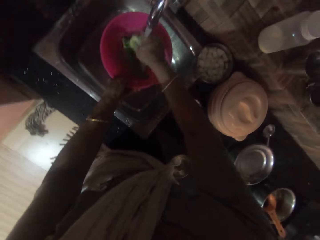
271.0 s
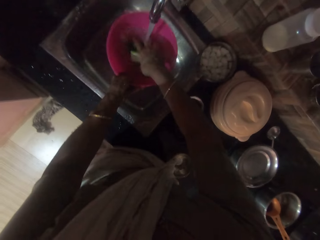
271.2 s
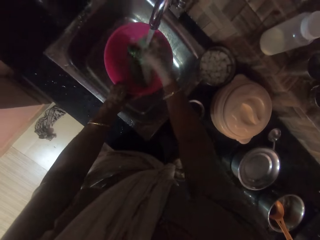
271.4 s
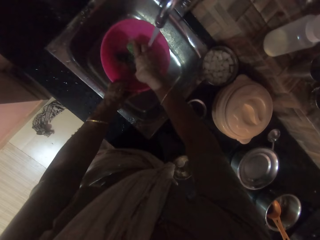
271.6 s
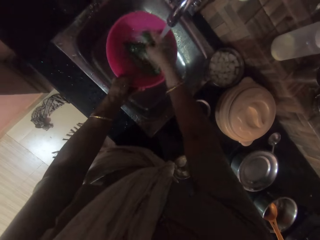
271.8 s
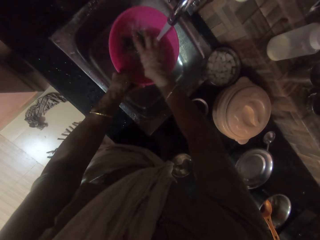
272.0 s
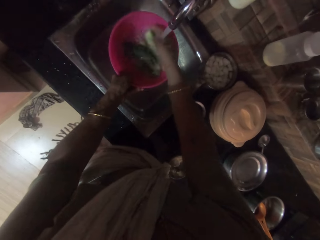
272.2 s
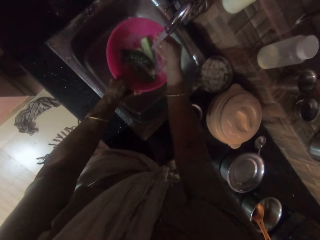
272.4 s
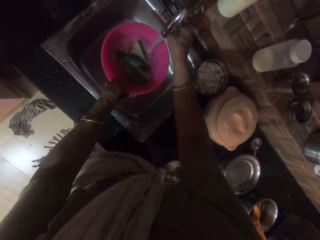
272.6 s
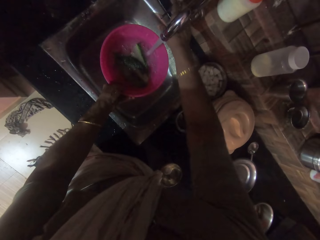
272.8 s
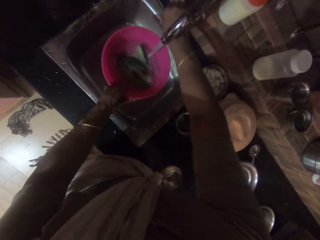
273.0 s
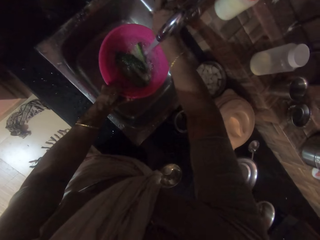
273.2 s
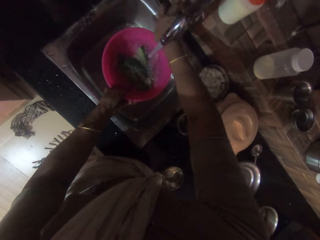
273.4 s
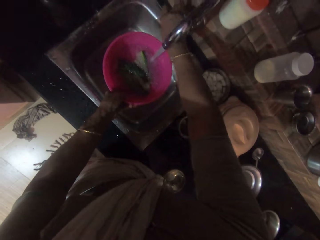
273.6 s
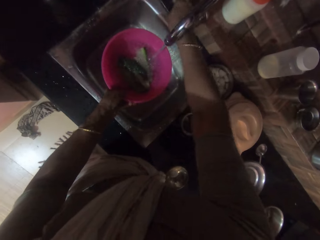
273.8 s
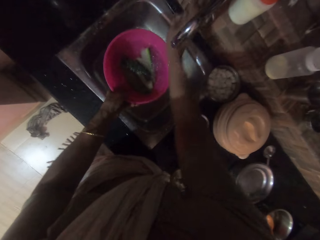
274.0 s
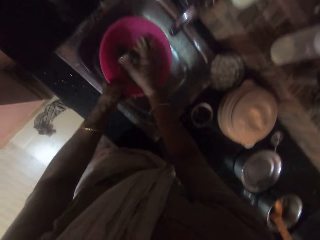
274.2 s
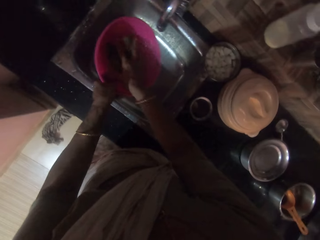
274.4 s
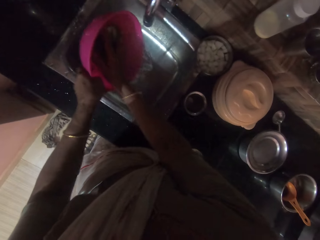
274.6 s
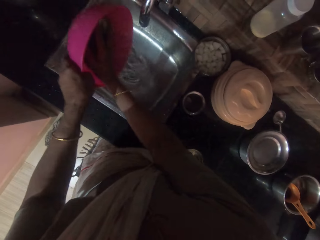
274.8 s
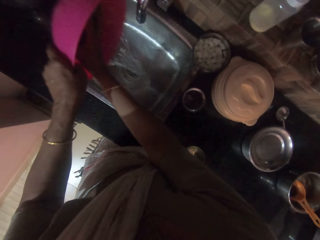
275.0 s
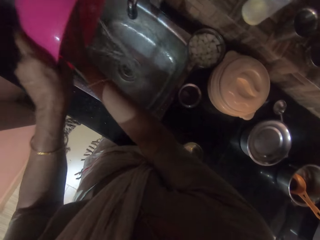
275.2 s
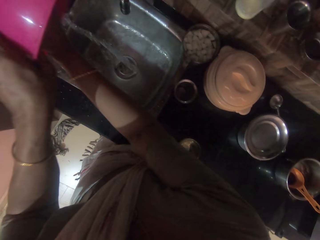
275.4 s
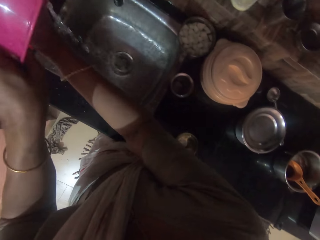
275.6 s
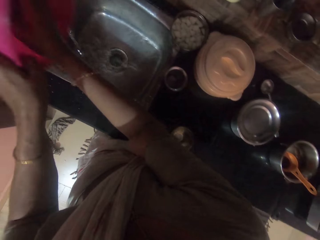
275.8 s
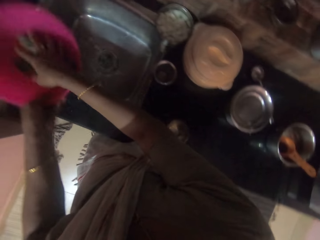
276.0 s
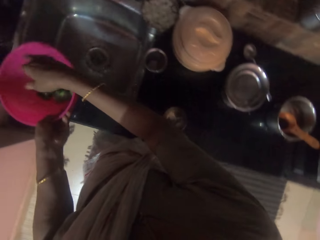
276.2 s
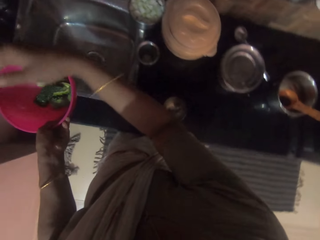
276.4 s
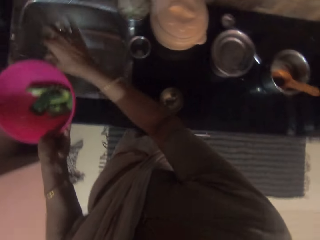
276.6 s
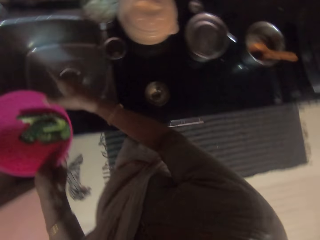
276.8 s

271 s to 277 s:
The camera wearer puts off the tap on the kitchen sink with her right hand. She places her right hand in the pink bowl in her left hand. She pours water from the pink bowl in her left hand into the kitchen sink.

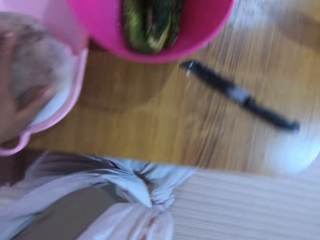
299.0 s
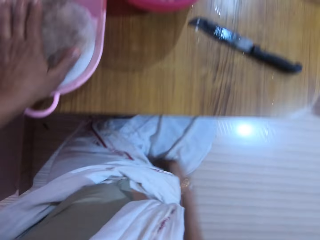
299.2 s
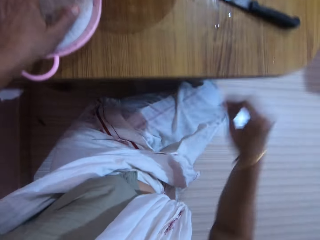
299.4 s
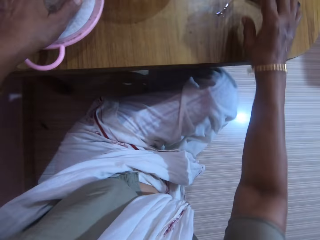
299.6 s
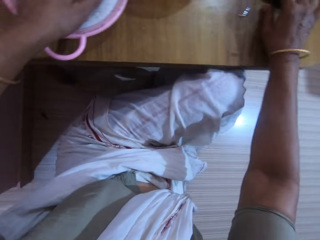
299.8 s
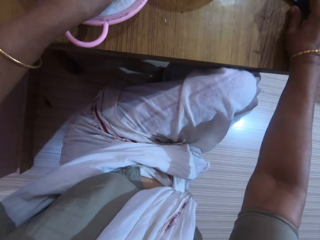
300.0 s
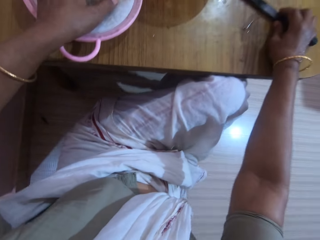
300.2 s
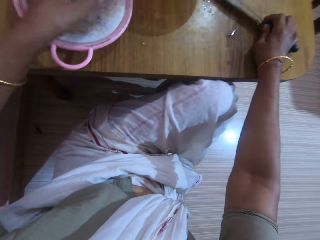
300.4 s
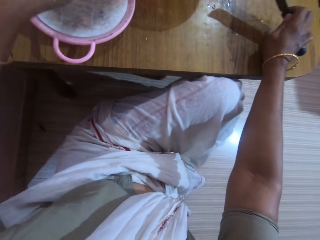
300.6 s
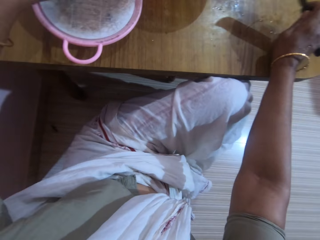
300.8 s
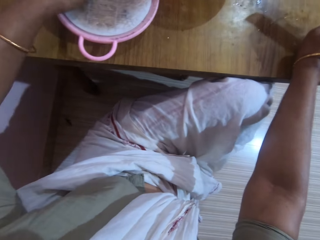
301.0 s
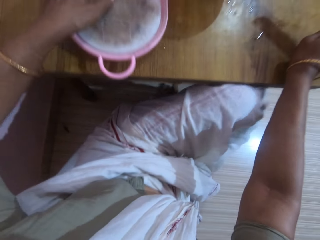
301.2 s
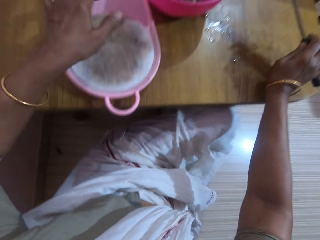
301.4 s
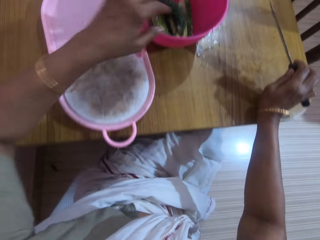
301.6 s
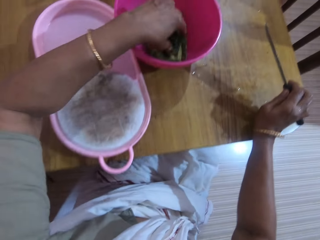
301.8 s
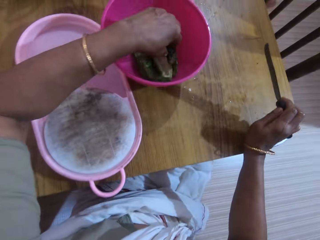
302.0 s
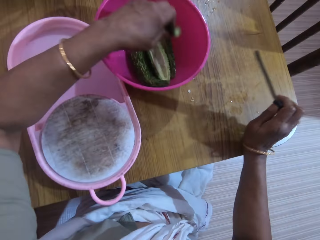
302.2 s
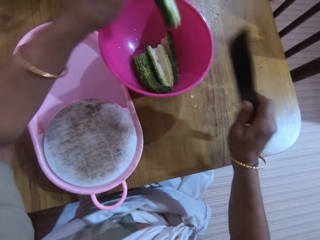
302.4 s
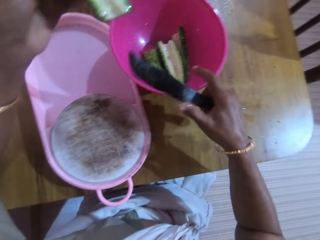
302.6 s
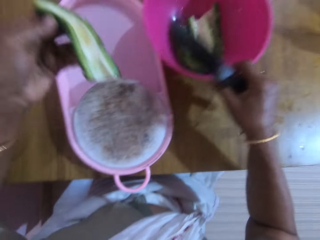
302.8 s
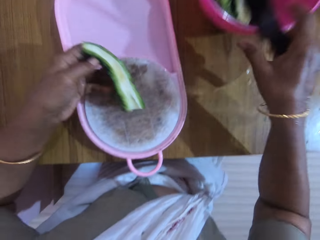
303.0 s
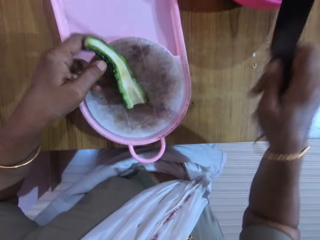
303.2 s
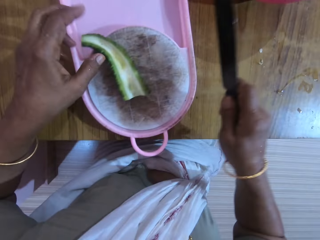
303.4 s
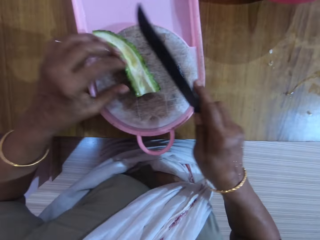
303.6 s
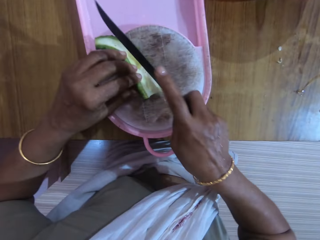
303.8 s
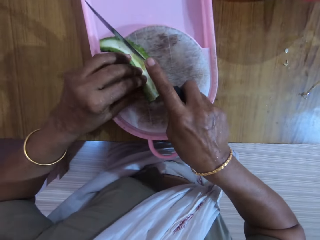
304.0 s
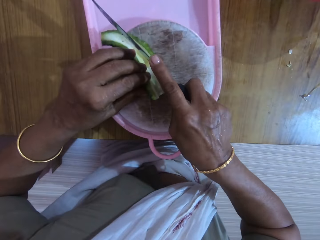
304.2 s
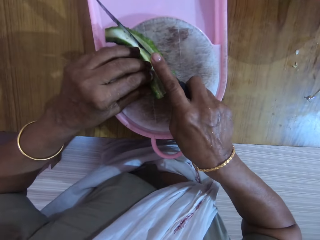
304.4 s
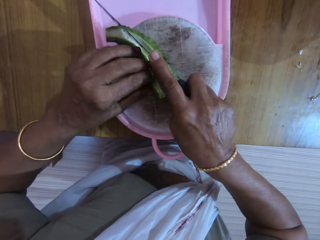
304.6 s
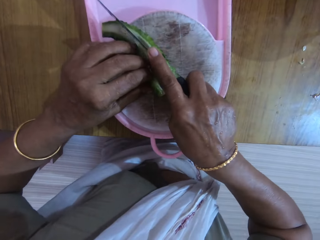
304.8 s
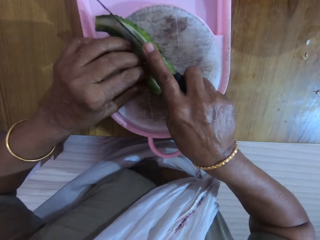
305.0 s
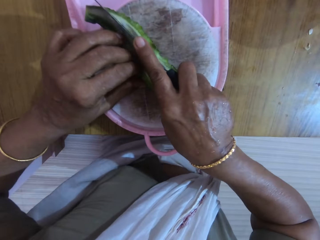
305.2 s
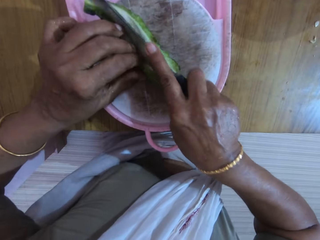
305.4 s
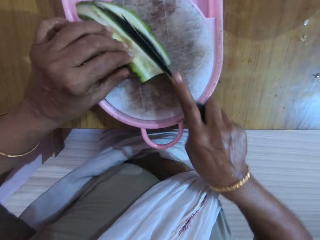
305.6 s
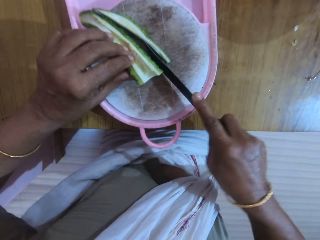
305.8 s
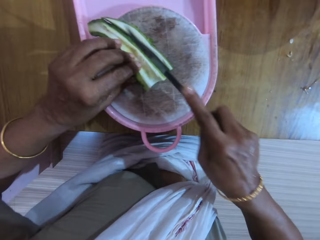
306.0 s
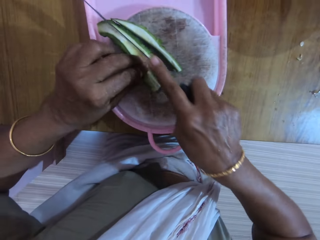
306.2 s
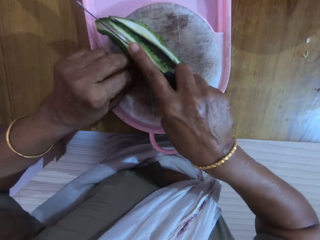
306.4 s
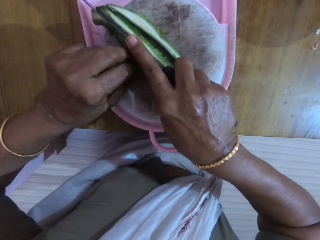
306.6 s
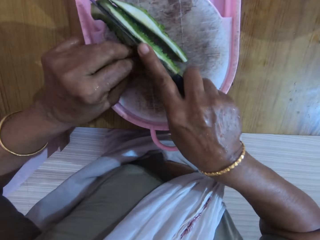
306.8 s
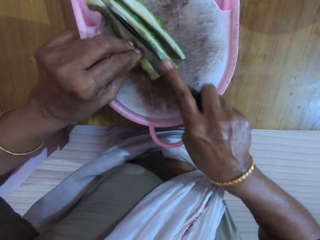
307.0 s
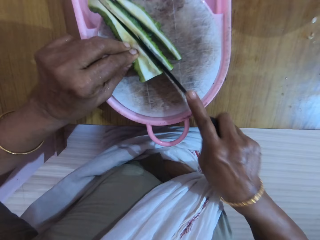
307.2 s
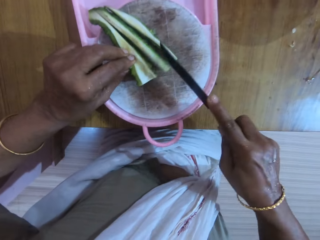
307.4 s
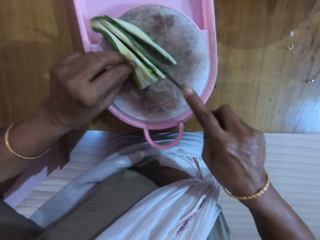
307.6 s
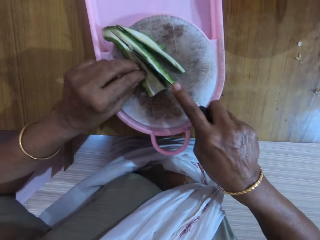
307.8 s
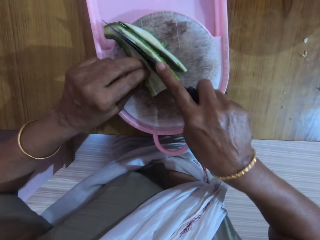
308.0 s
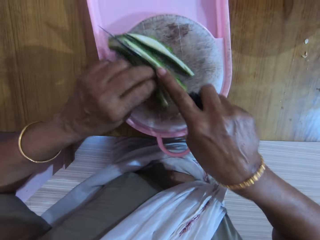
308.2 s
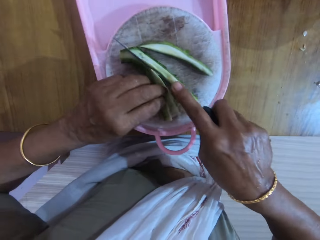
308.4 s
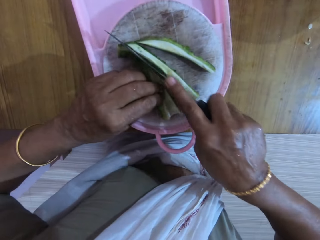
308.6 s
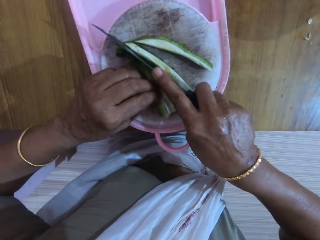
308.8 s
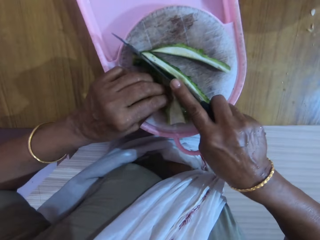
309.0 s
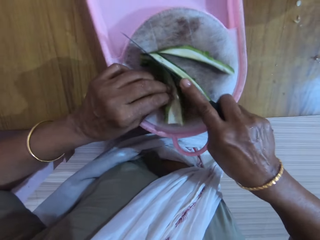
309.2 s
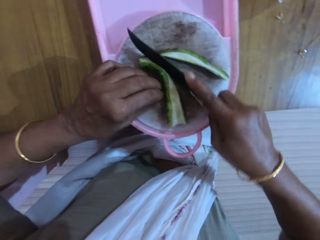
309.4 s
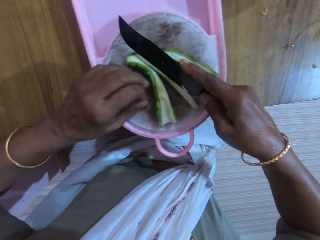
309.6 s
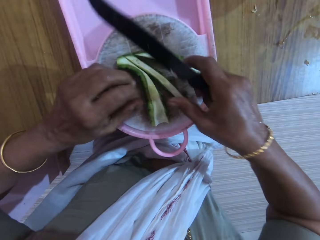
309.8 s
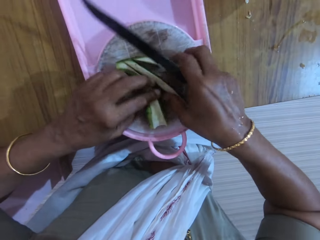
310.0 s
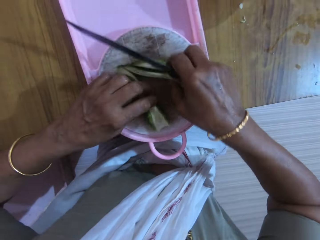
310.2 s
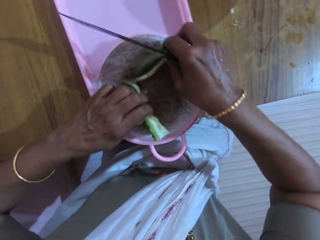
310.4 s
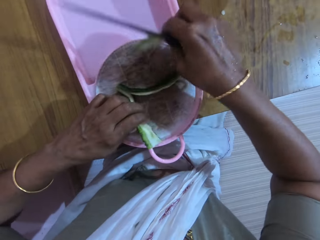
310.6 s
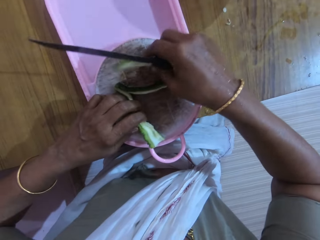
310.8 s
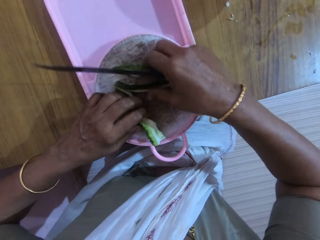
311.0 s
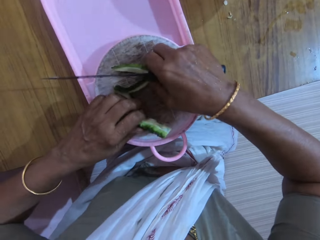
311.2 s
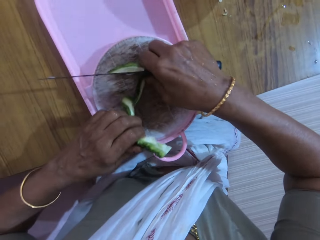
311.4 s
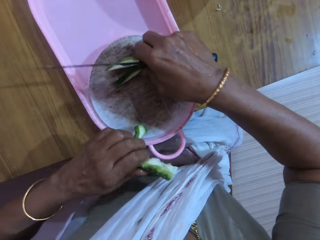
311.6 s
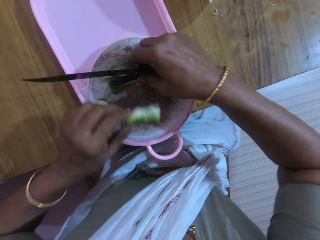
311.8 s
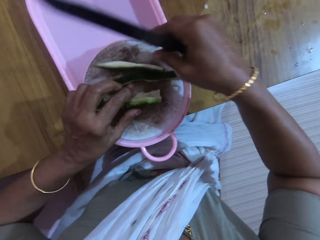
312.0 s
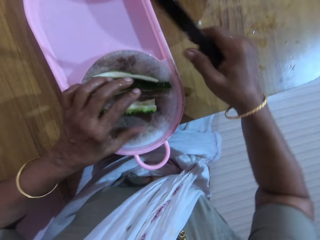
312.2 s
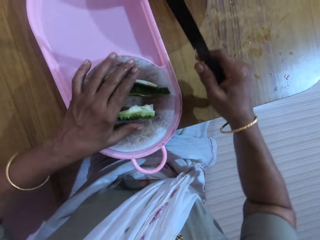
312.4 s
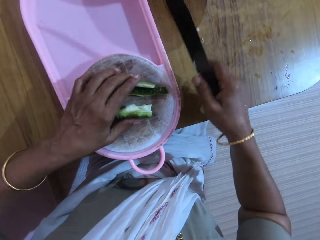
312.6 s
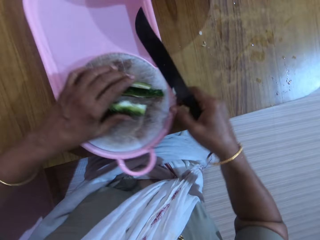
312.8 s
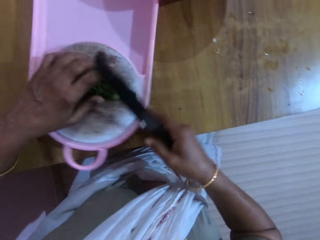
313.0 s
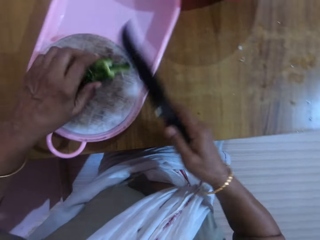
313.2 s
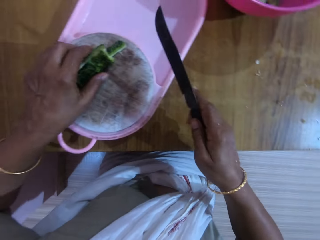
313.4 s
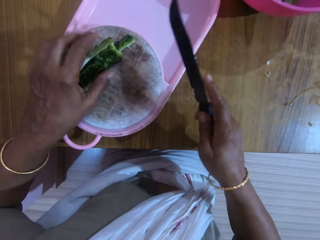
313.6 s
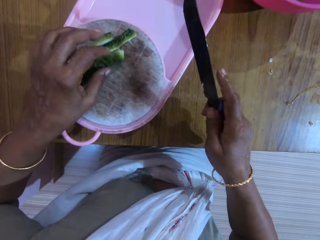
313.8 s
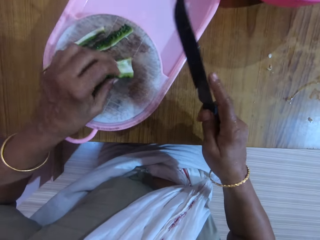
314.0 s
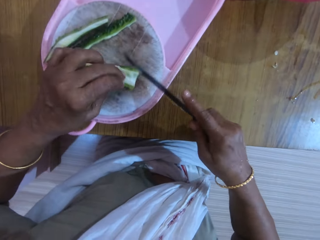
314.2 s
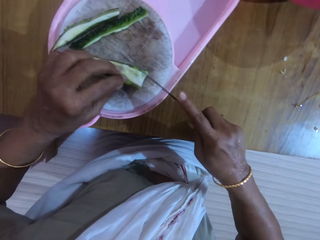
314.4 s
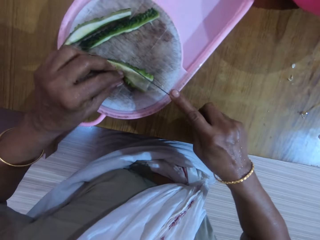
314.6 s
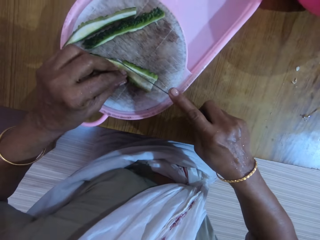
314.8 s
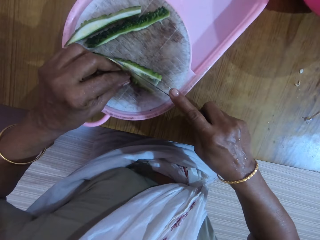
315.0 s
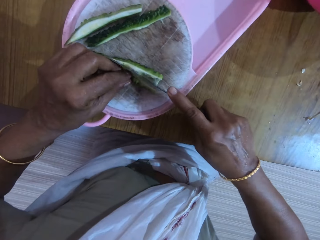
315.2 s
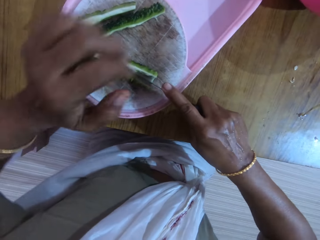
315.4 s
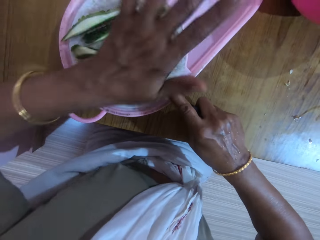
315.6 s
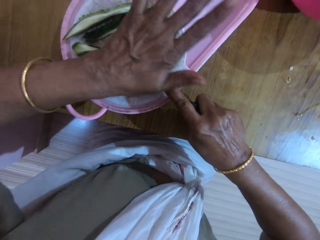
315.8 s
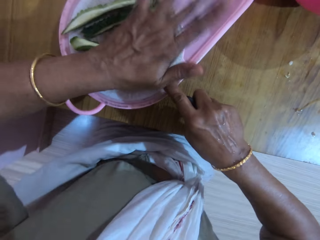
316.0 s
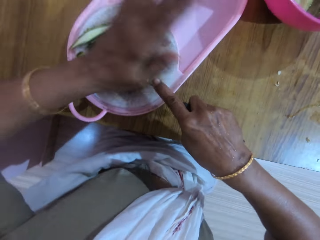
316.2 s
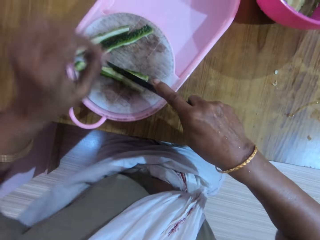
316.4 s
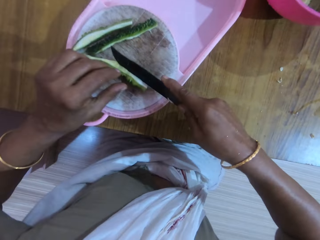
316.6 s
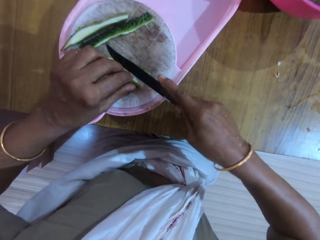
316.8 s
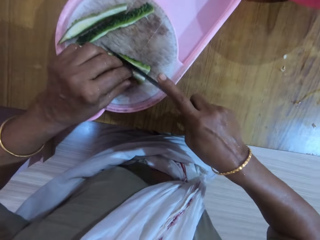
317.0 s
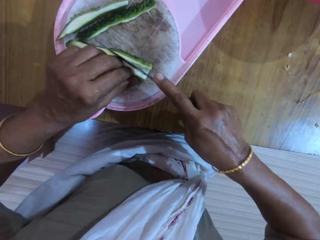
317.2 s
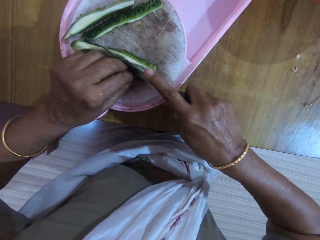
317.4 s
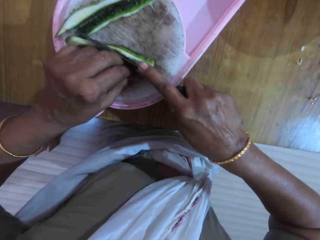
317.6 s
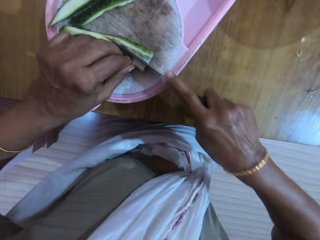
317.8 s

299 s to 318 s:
The camera wearer picks up the knife from the table with her right hand. She picks a zucchini from the bowl with her left hand. She moves the bowl on the table with her right hand. She drops the zucchini on a cutting board with her left hand. She slices the zucchini with the knife in her right hand. She separates the zucchini with her hands. She slices the zucchini with the knife in her right hand.
